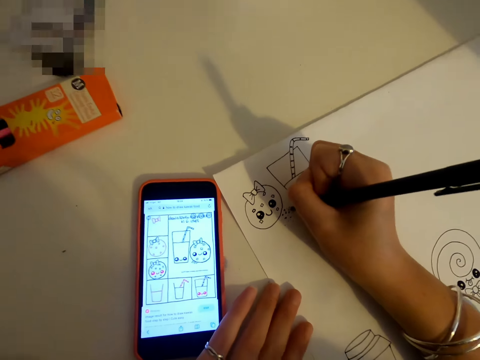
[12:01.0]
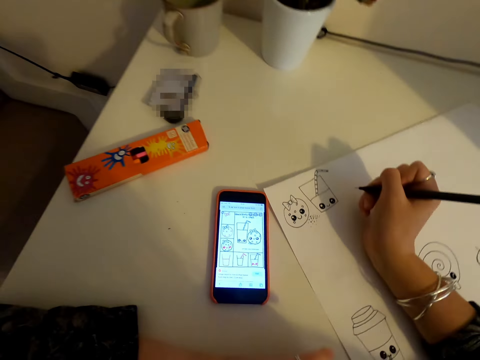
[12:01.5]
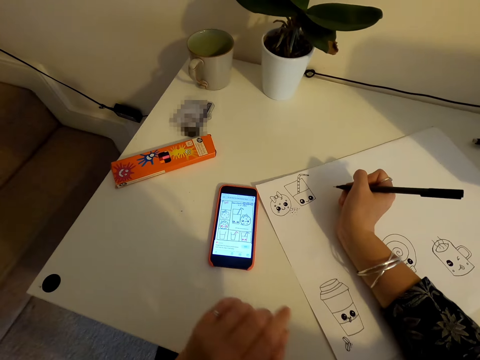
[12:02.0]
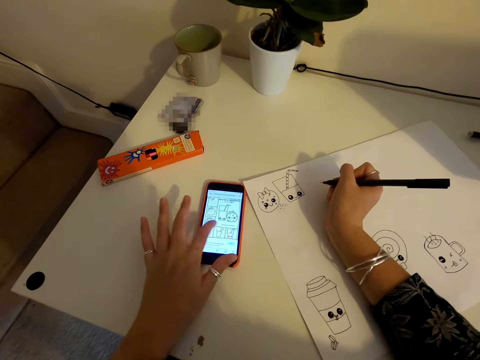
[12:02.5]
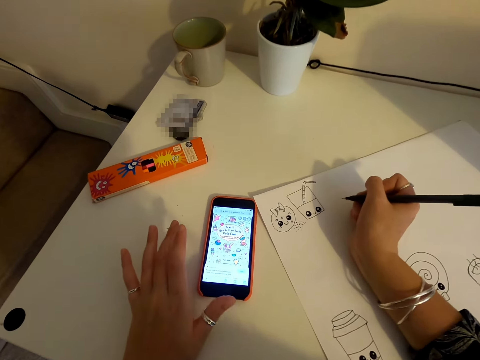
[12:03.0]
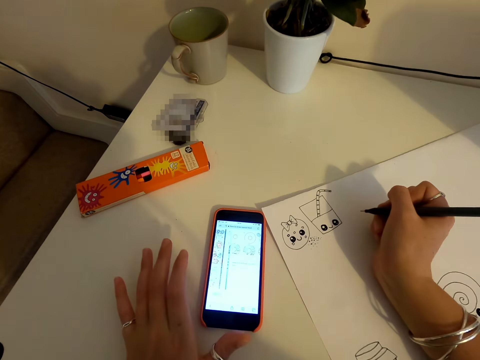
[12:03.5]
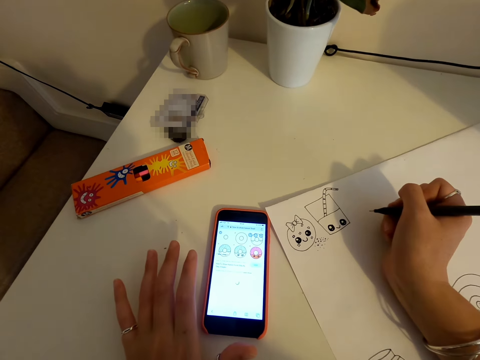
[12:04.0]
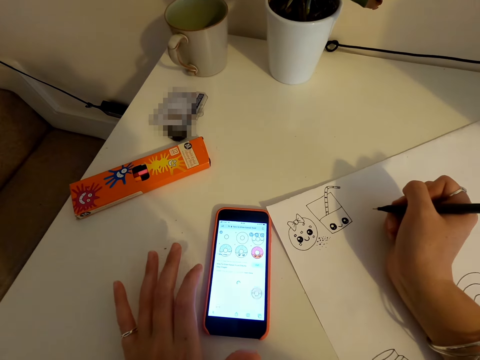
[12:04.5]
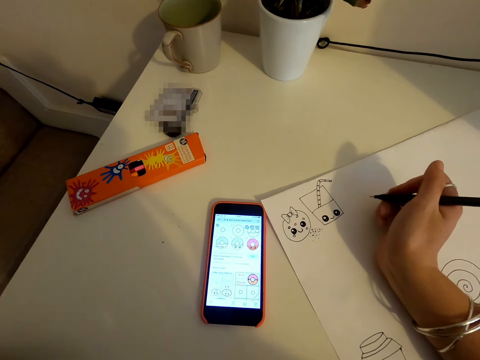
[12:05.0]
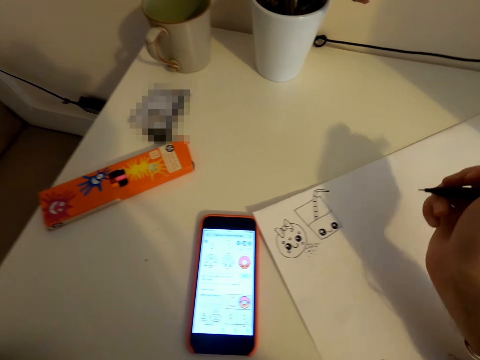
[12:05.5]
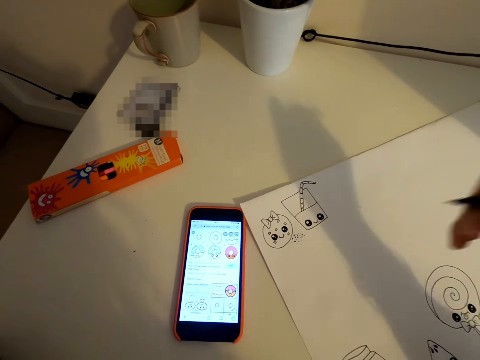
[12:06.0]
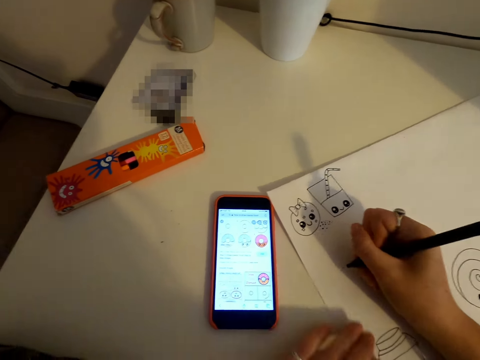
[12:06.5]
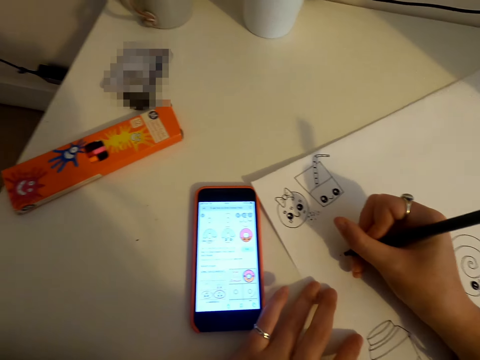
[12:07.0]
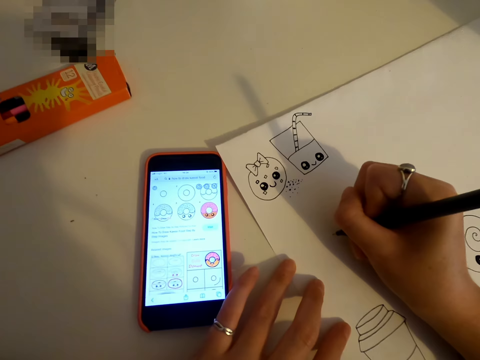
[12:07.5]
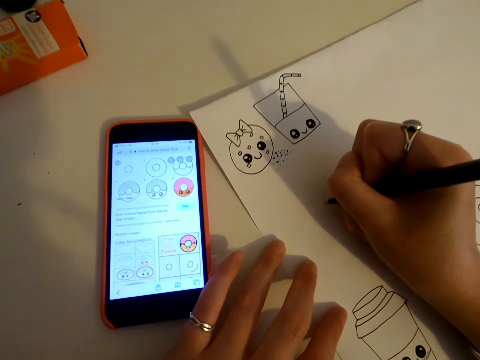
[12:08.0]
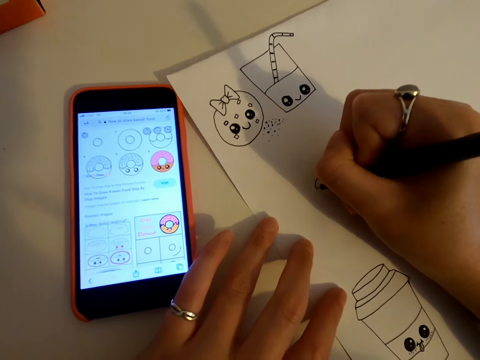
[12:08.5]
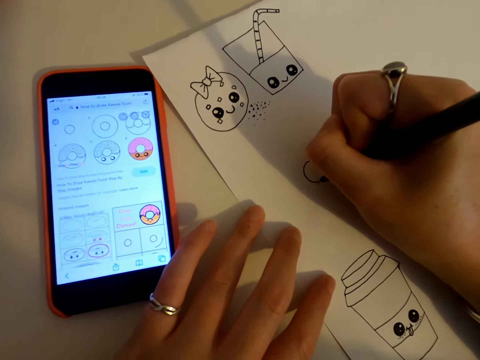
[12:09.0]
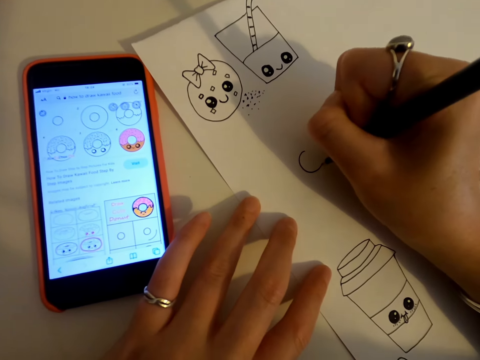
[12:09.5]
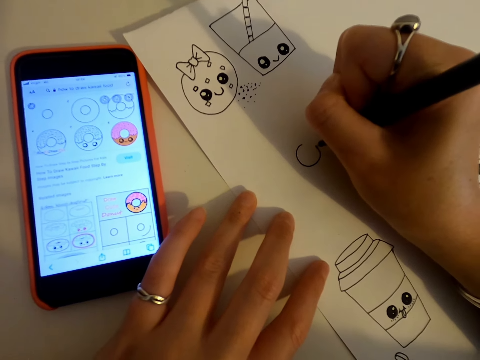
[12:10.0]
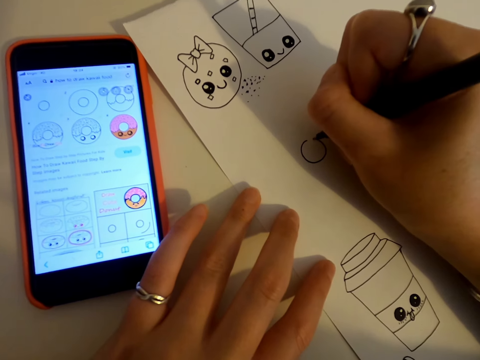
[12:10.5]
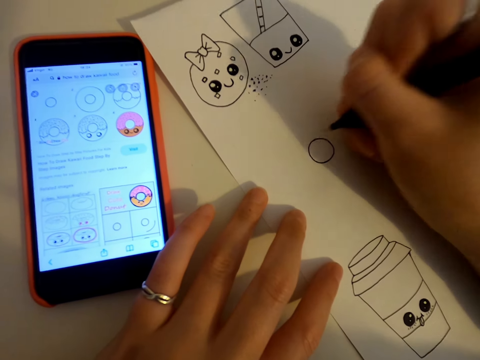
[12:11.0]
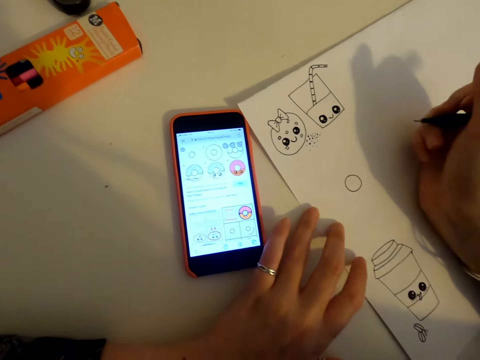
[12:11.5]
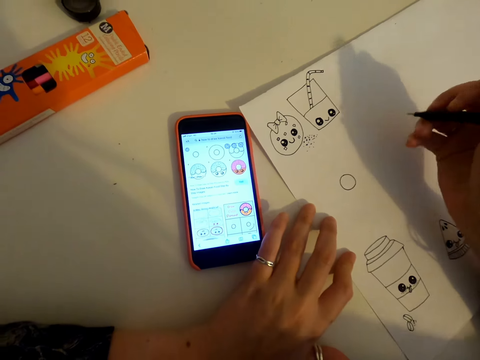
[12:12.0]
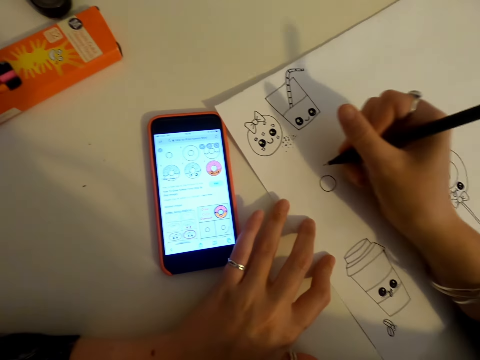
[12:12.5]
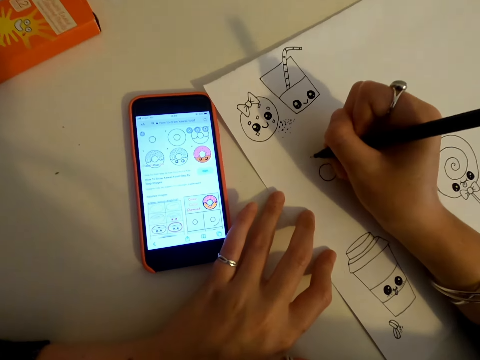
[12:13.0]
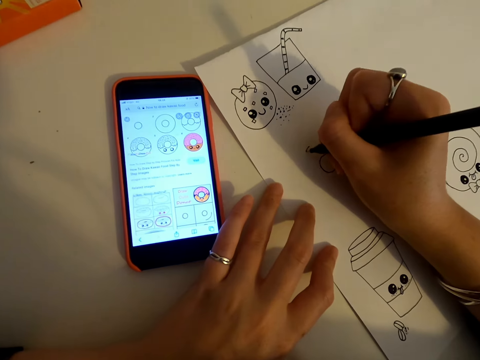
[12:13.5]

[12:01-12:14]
The camera wearer scrolls the phone. They draw on a piece of paper.

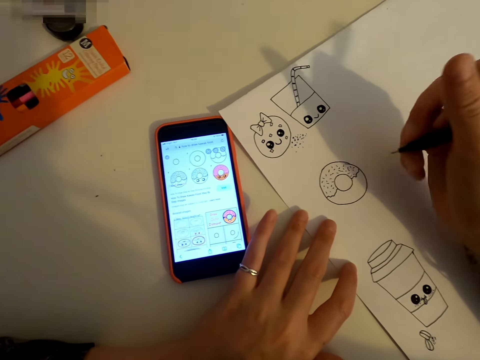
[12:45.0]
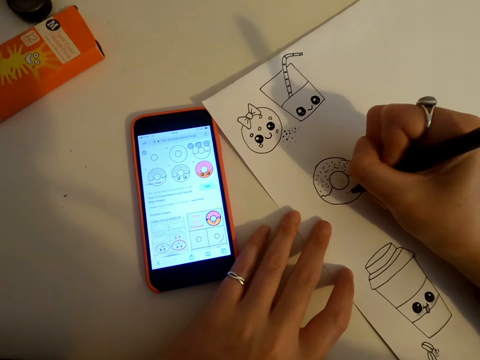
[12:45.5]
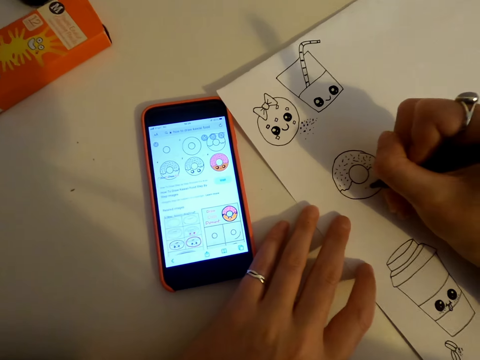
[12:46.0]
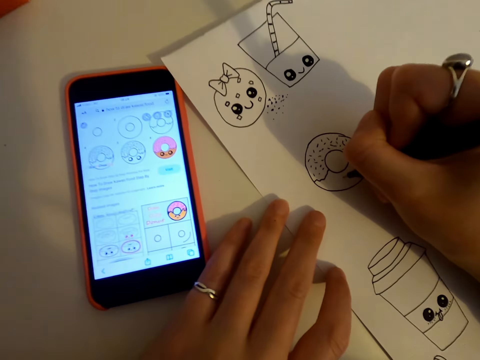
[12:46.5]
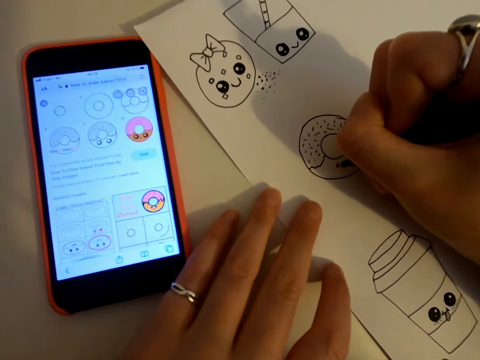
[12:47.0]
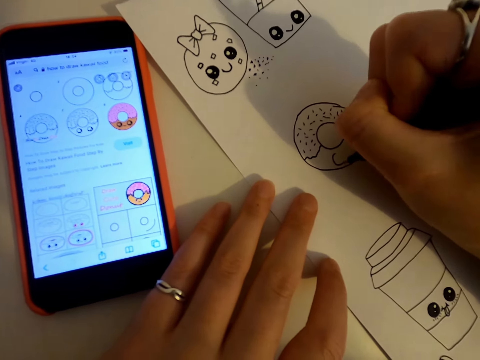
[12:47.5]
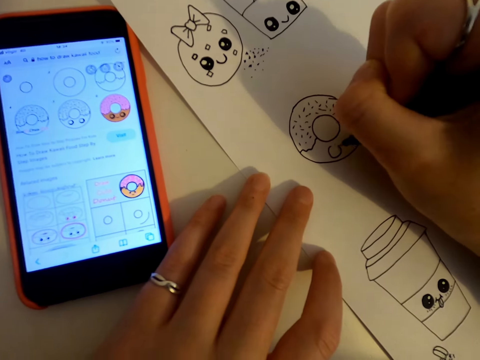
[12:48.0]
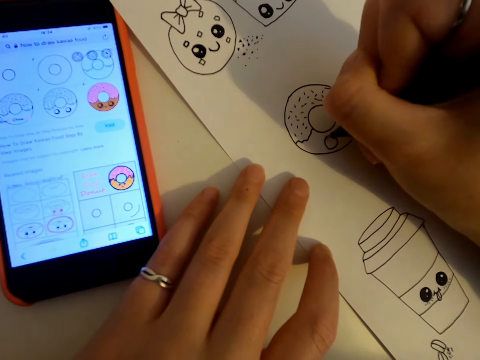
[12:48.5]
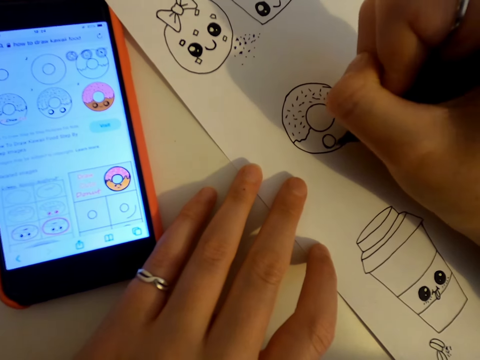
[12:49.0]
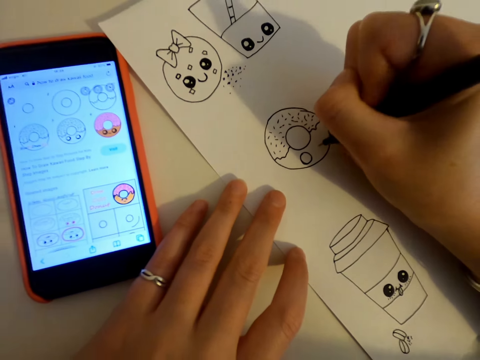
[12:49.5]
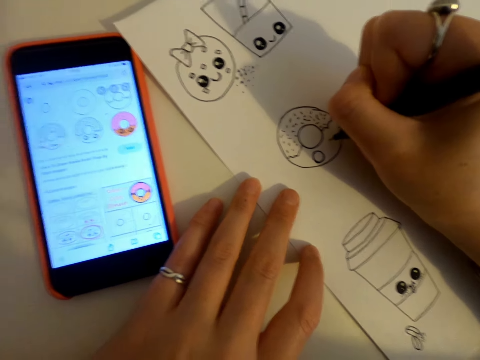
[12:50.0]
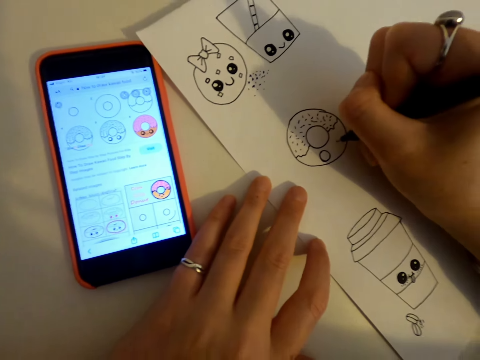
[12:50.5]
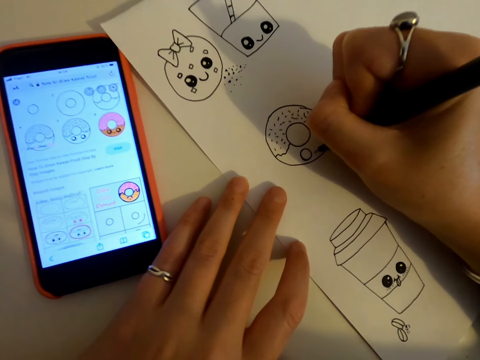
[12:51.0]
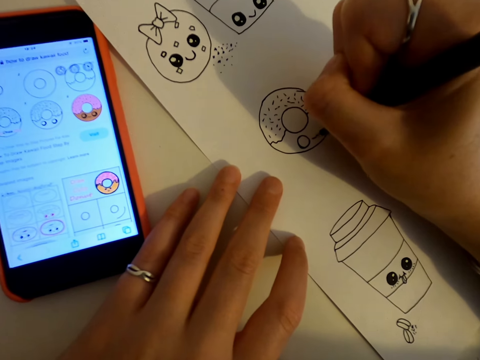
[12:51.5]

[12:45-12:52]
The camera wearer draws on a piece of paper.

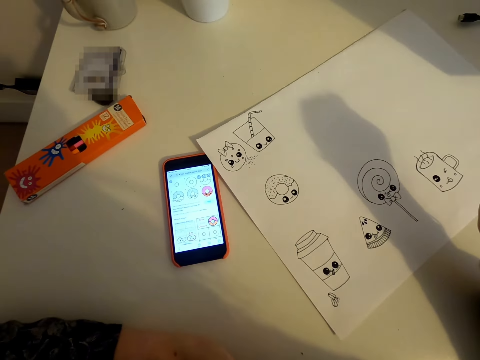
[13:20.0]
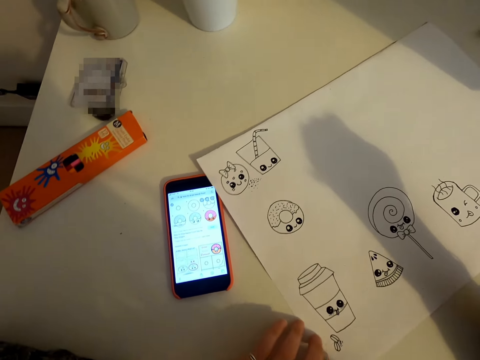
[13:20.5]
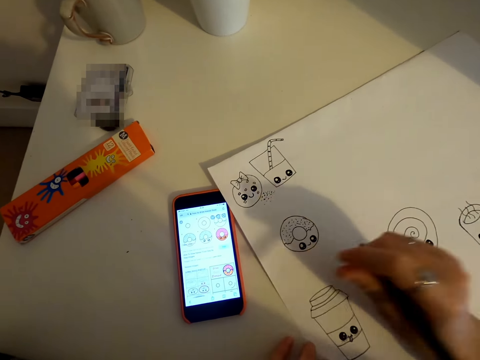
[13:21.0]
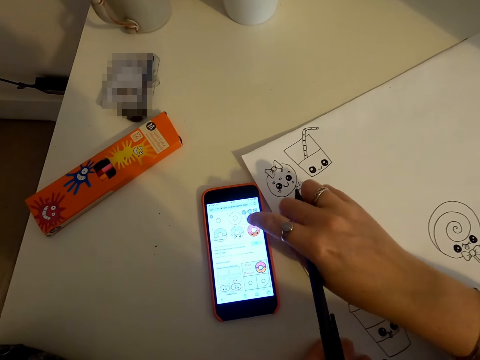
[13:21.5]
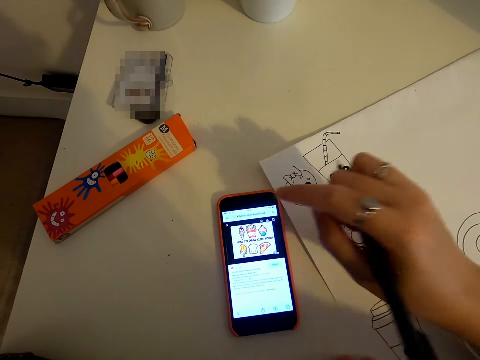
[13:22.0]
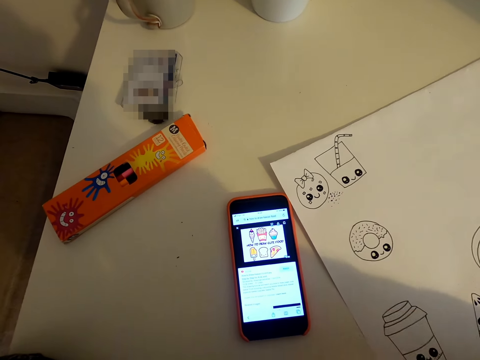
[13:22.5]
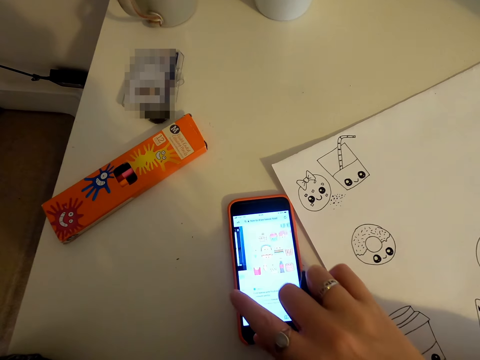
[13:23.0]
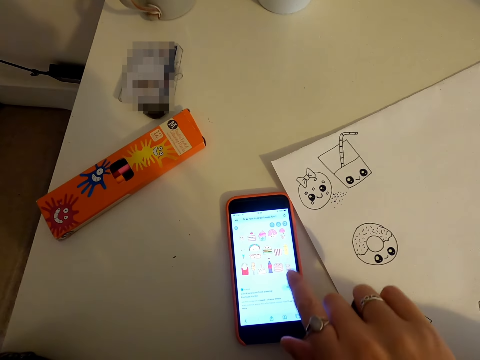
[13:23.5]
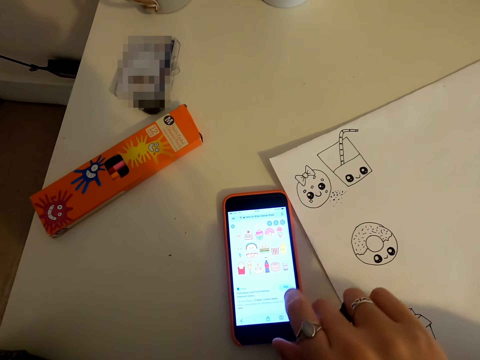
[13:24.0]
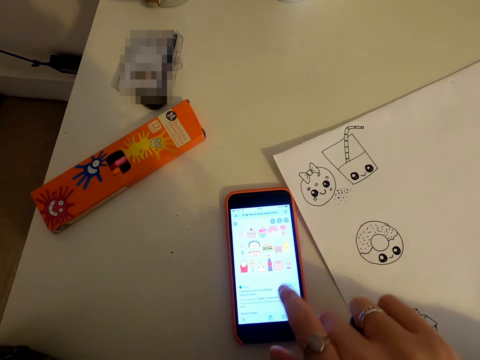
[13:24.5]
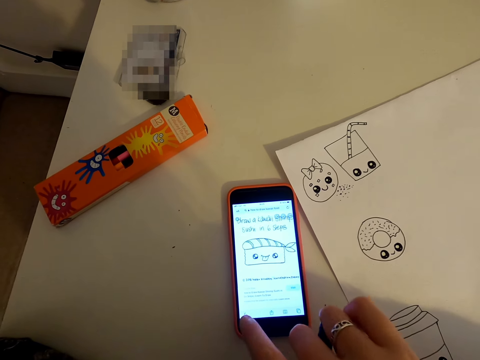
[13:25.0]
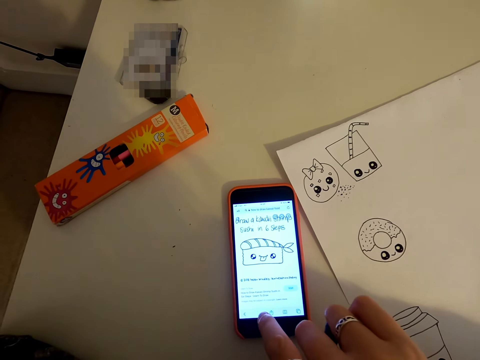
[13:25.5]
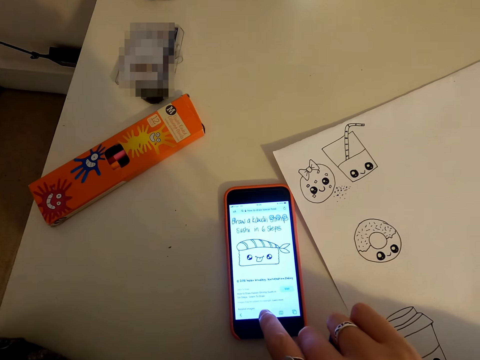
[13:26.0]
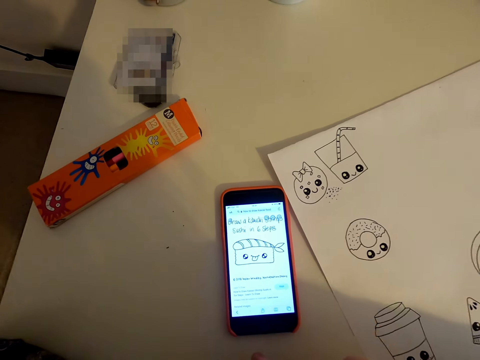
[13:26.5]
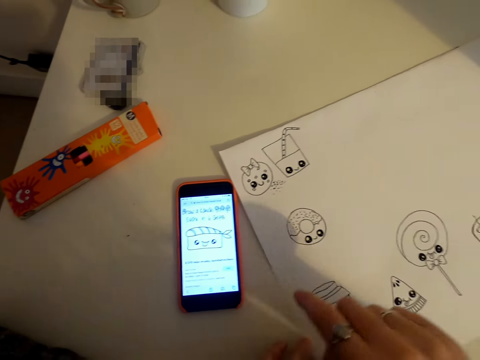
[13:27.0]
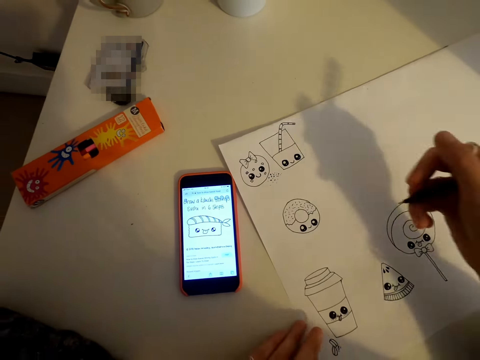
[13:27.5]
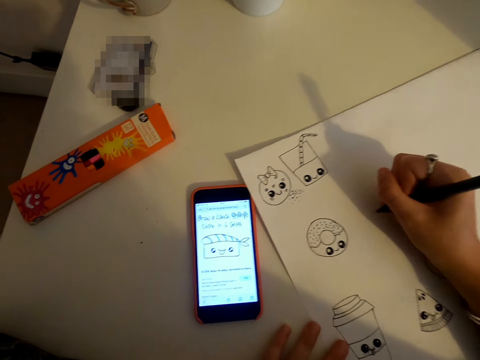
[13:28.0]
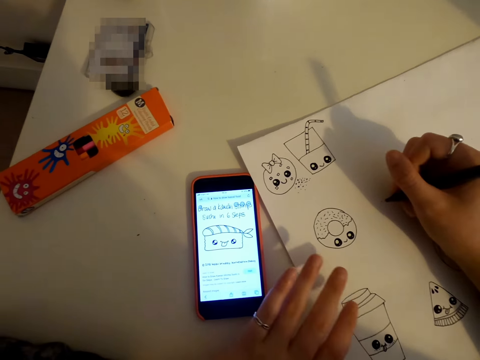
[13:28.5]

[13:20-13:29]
The camera wearer scrolls the phone.
